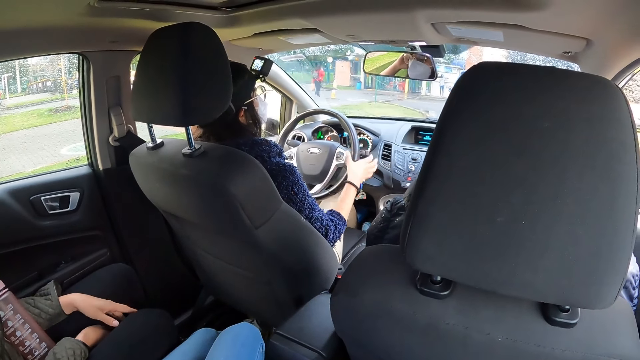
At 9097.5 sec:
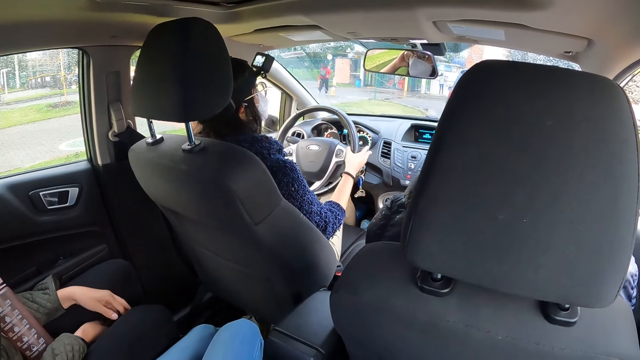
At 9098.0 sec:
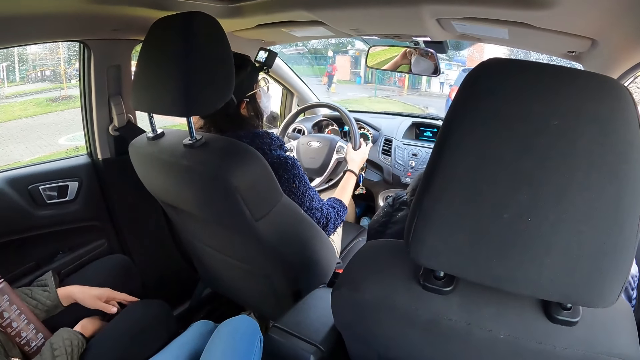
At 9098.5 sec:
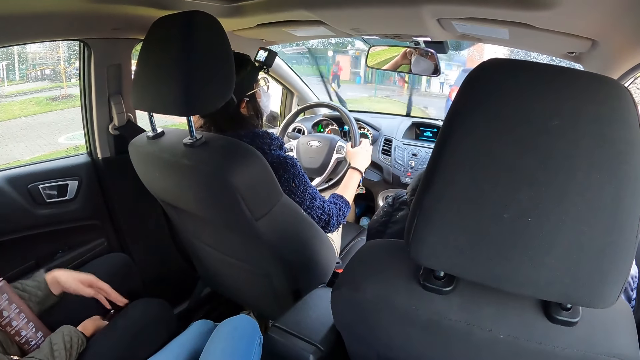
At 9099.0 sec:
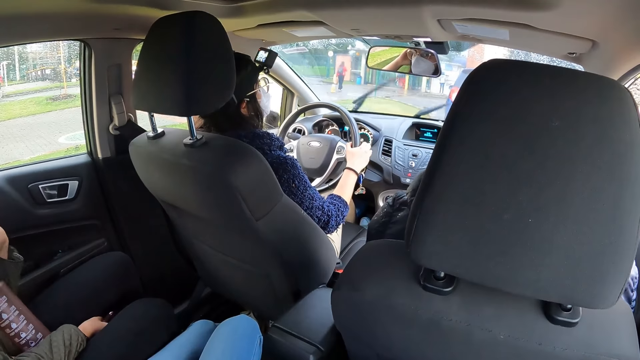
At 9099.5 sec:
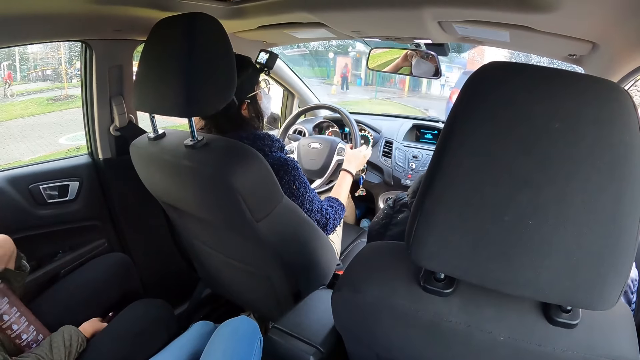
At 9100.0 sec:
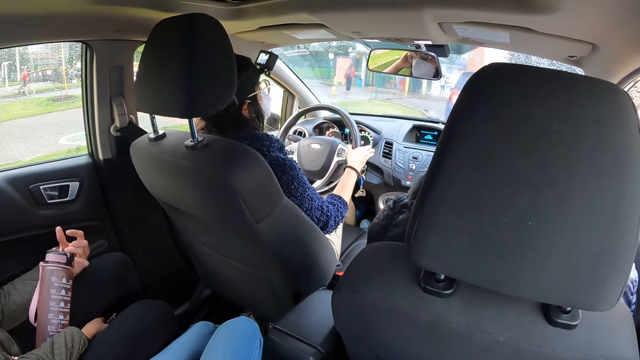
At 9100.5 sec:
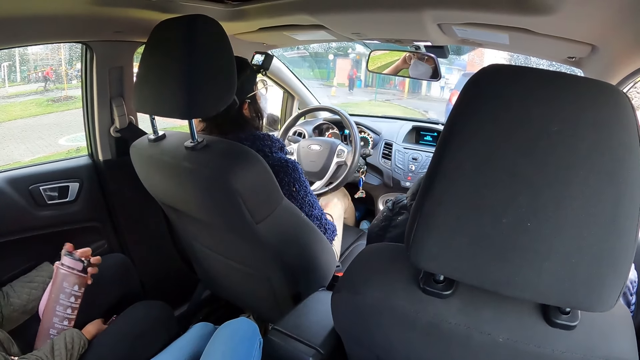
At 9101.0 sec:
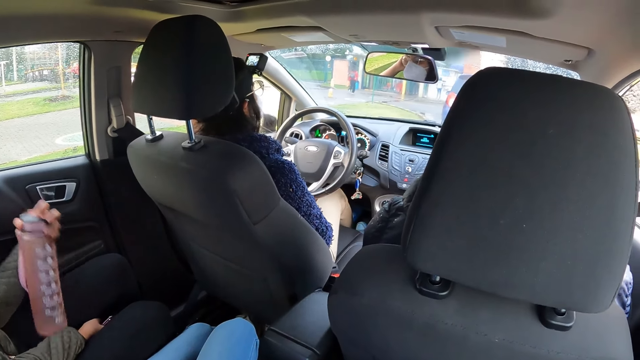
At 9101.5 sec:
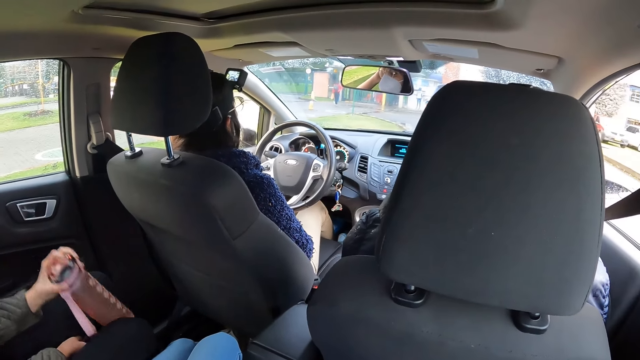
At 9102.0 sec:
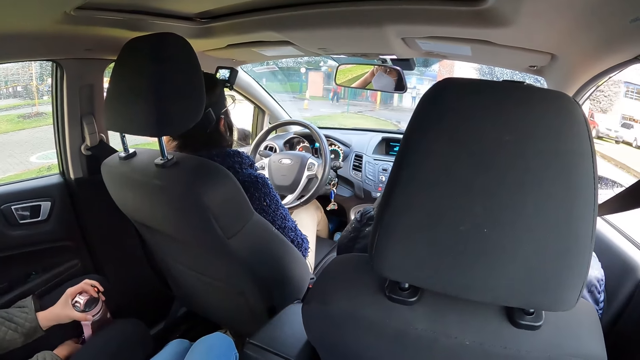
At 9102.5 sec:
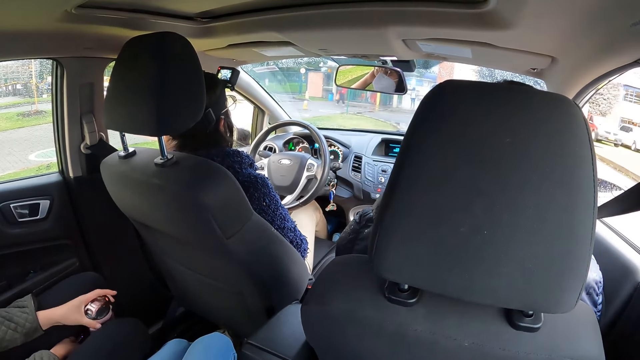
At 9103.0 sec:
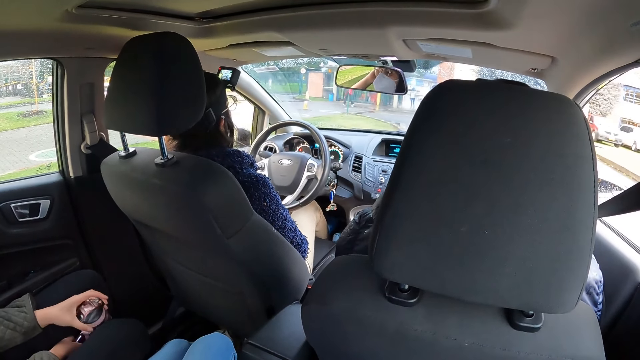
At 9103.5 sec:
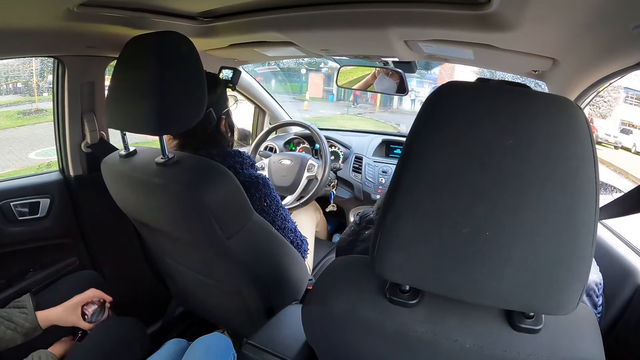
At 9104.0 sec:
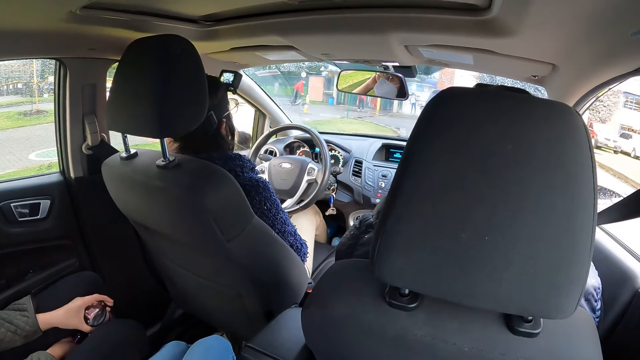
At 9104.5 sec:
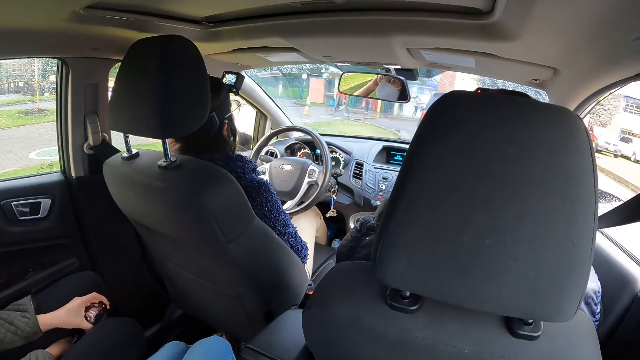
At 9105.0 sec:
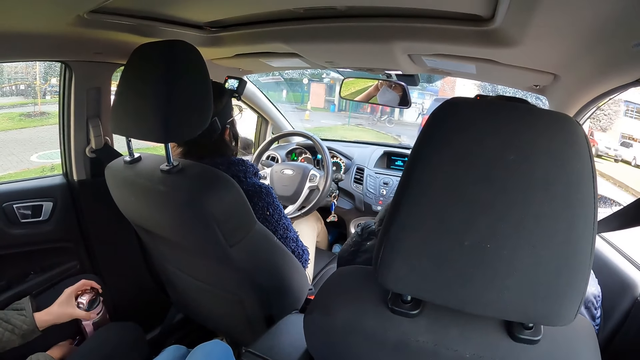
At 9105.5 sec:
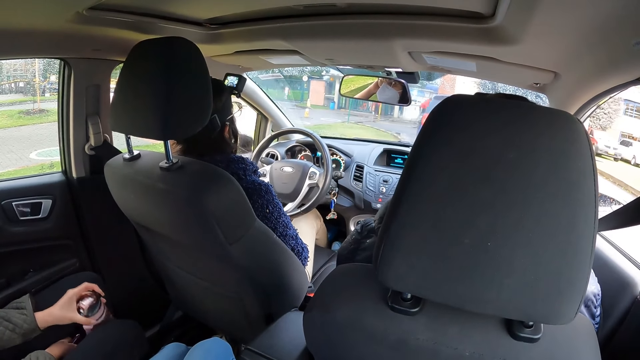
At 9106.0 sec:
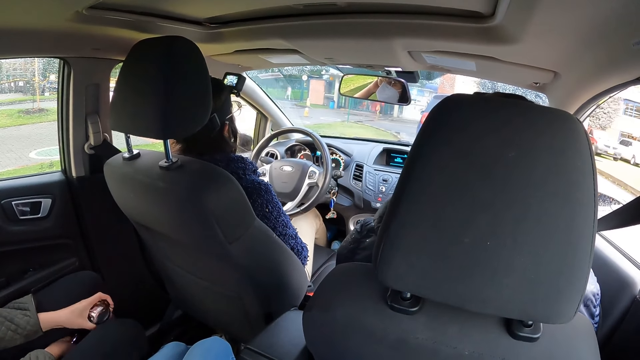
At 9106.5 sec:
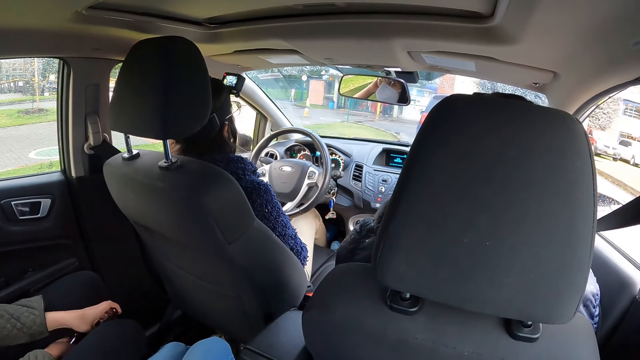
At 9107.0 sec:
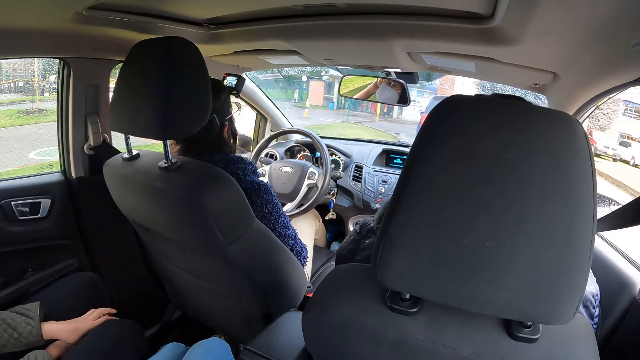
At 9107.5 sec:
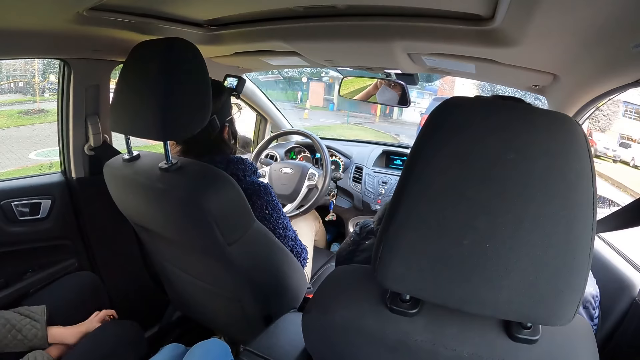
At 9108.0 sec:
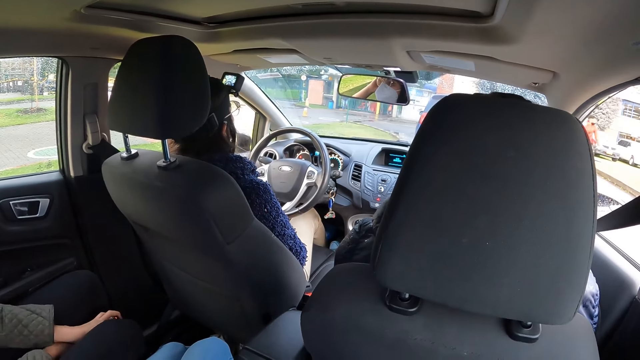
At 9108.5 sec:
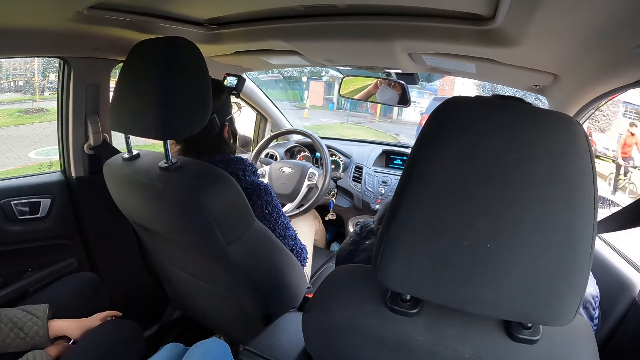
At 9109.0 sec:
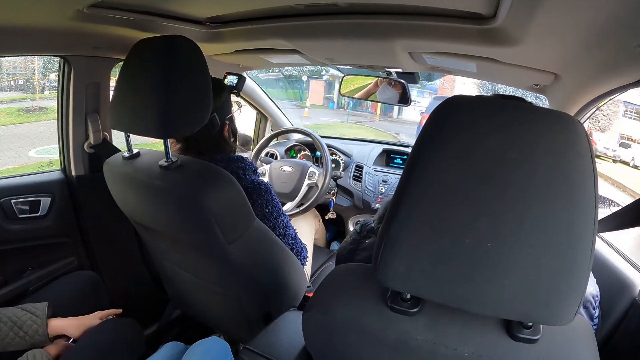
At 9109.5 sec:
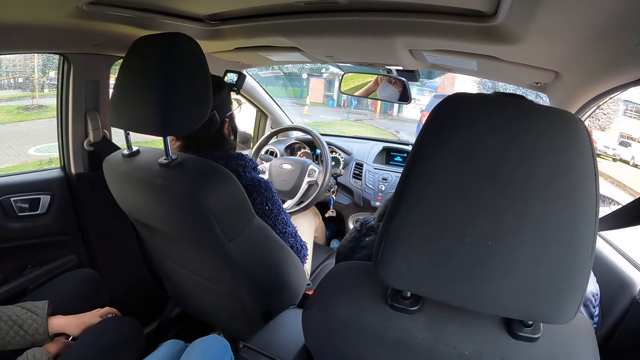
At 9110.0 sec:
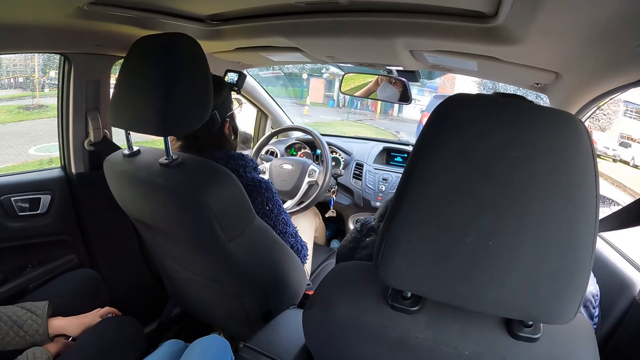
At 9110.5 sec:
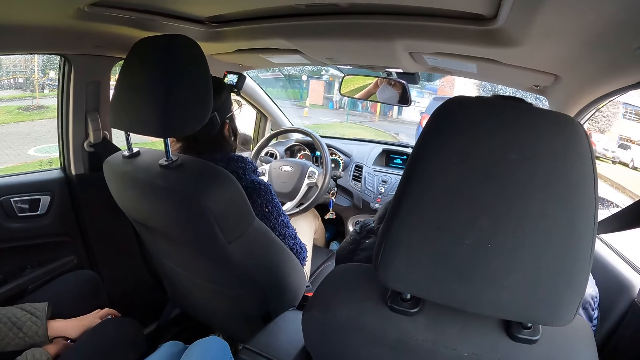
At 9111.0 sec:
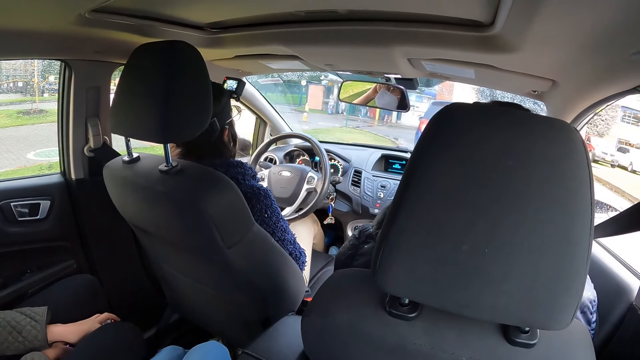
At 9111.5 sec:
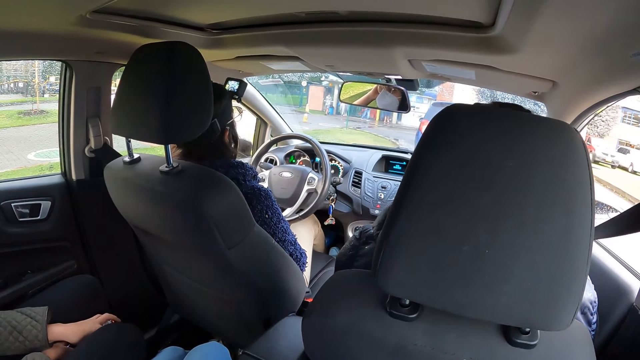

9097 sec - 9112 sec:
A woman presses a wiper button with her right hand. She presses the wiper button with her right hand again. The camera wearer looks around.

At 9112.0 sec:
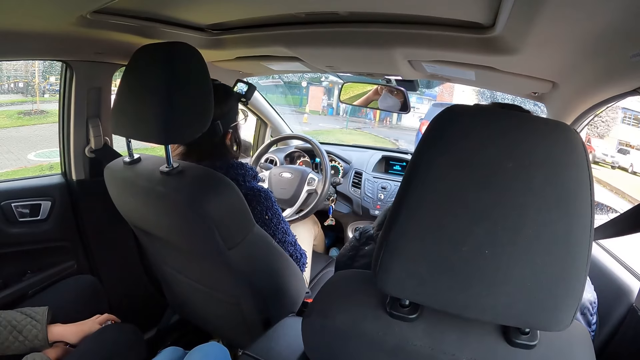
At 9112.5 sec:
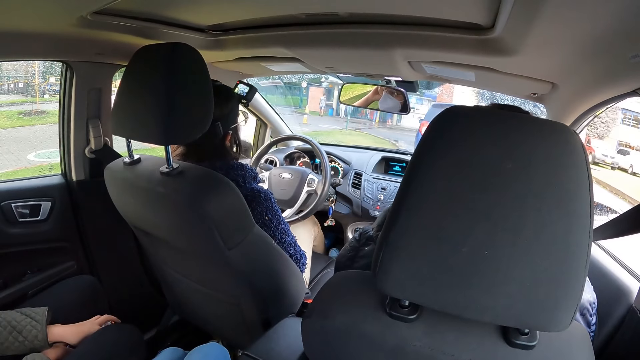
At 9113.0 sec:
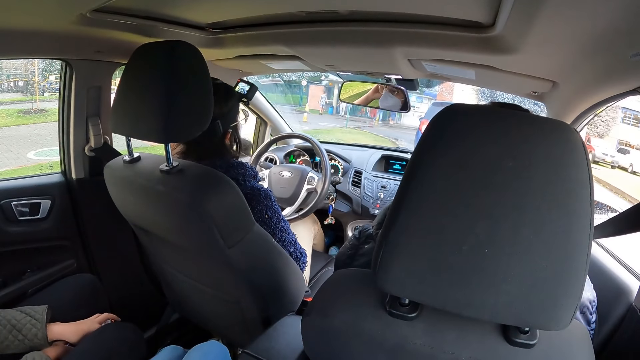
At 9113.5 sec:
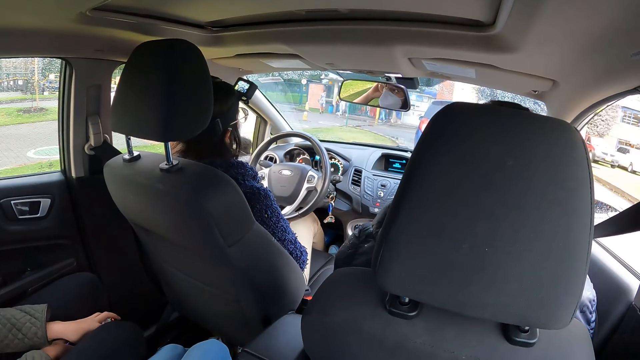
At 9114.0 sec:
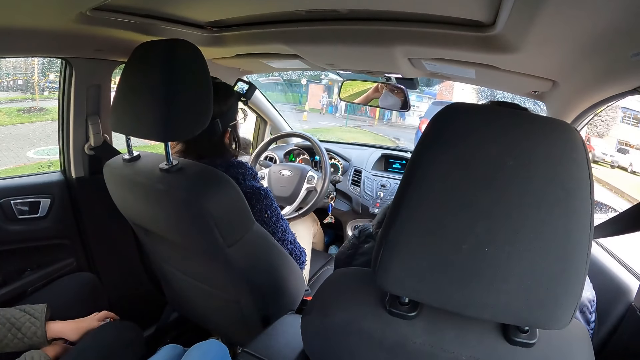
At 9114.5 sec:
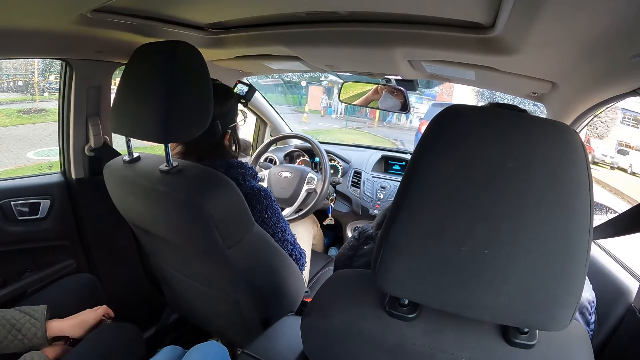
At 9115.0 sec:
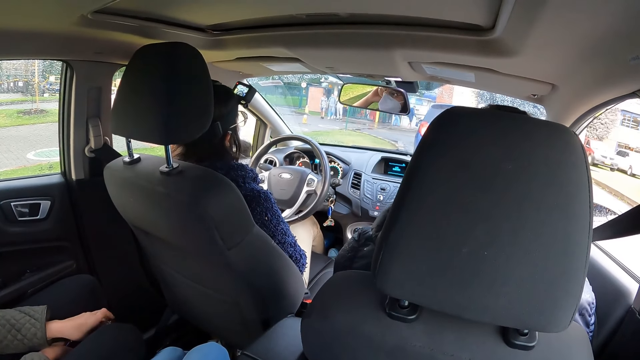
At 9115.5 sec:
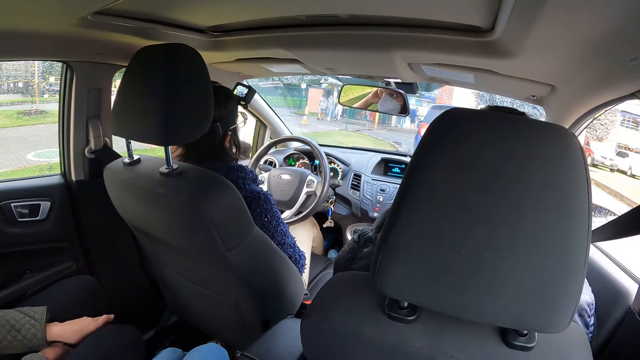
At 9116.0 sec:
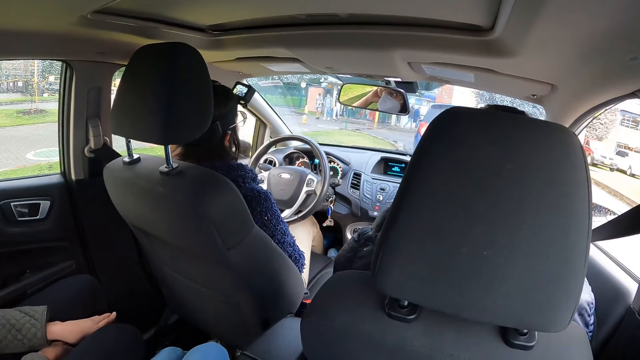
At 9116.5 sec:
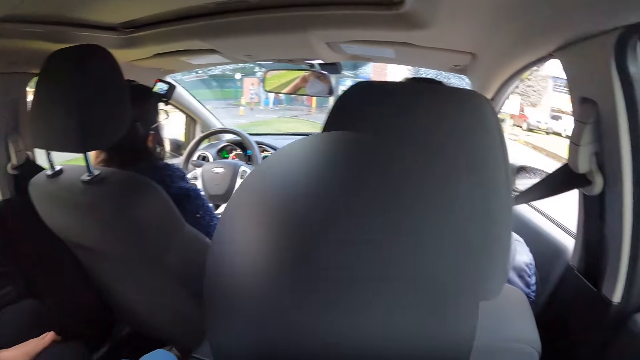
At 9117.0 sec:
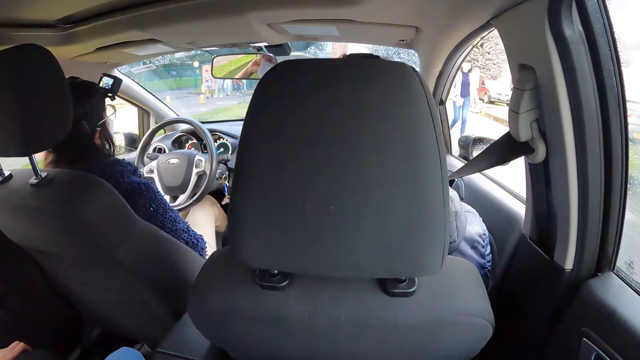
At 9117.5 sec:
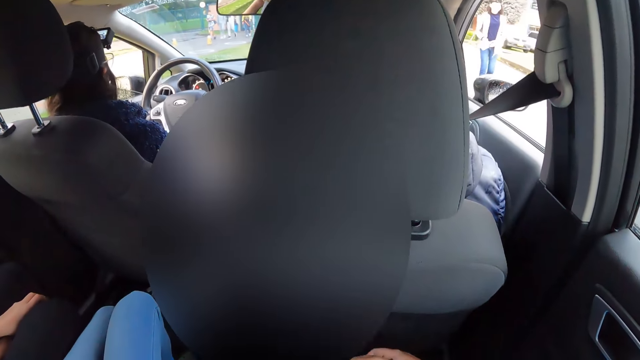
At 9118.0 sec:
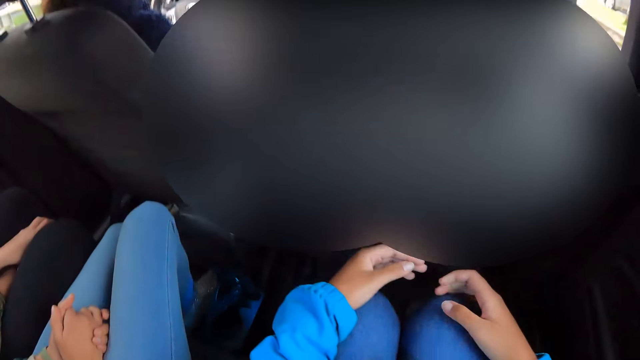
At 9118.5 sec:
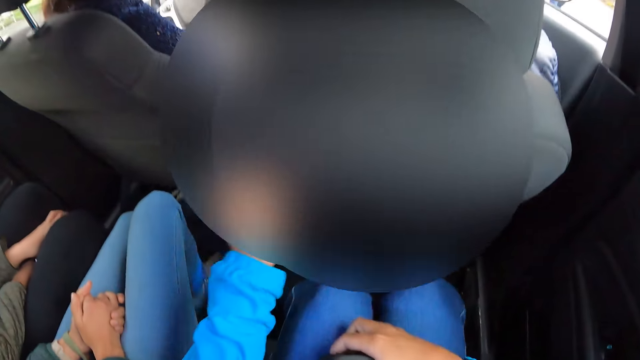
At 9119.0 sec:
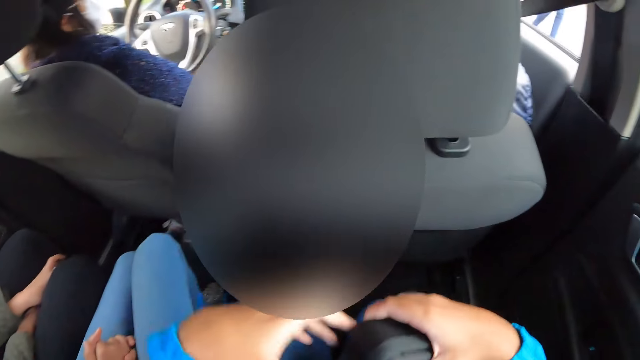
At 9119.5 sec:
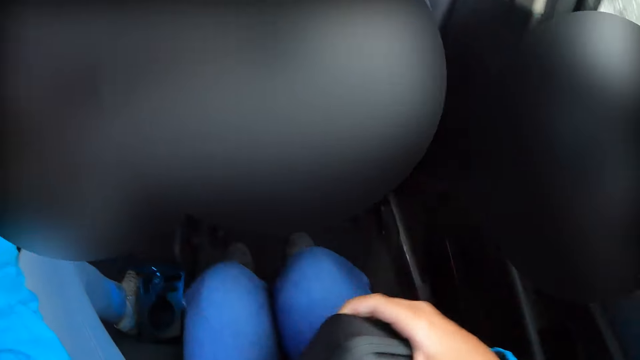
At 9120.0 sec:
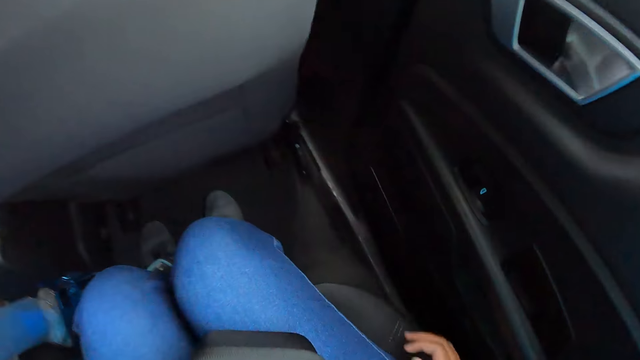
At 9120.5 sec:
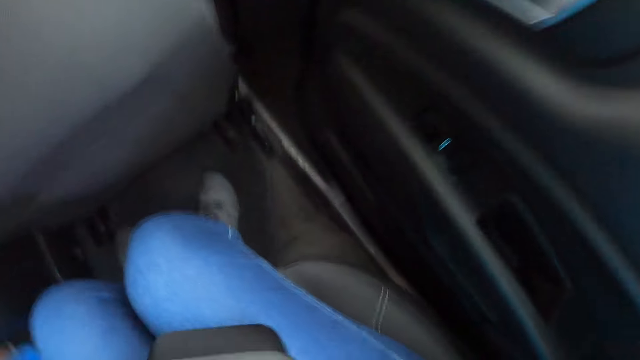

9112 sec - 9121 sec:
The camera wearer moves the hands.
